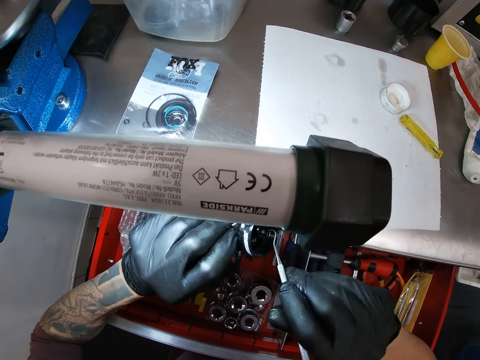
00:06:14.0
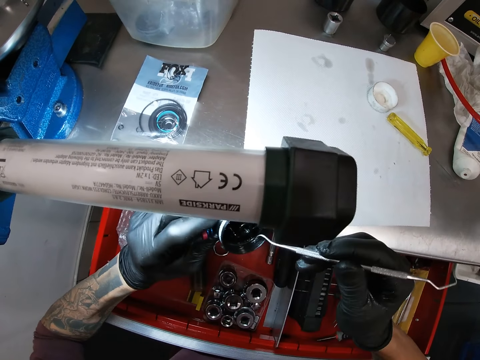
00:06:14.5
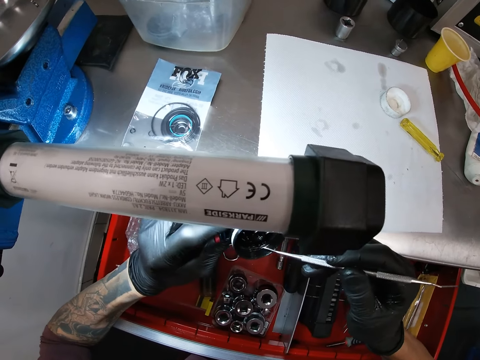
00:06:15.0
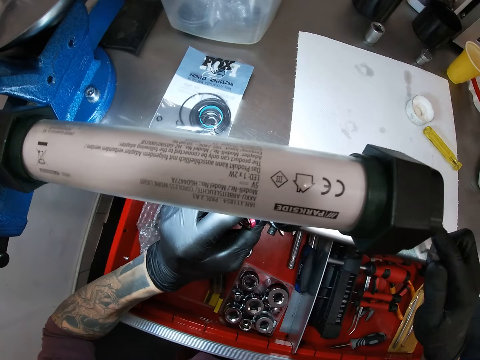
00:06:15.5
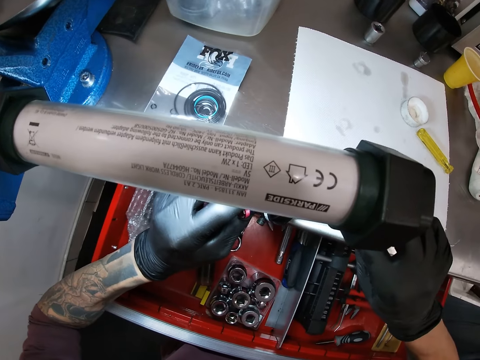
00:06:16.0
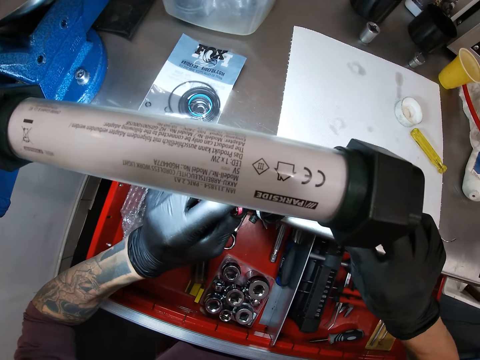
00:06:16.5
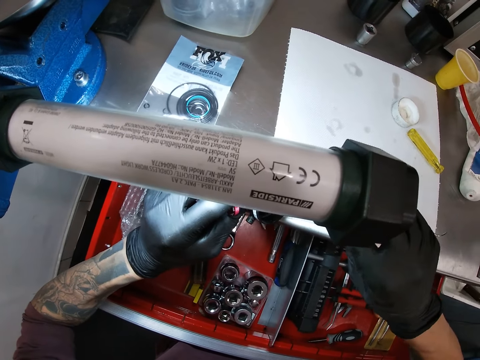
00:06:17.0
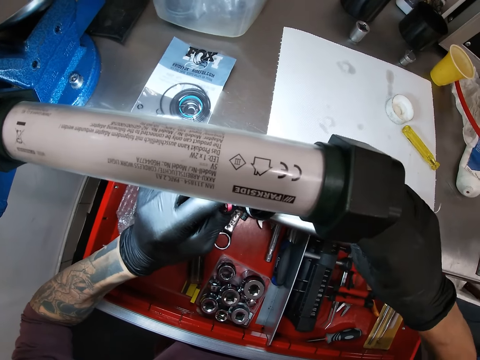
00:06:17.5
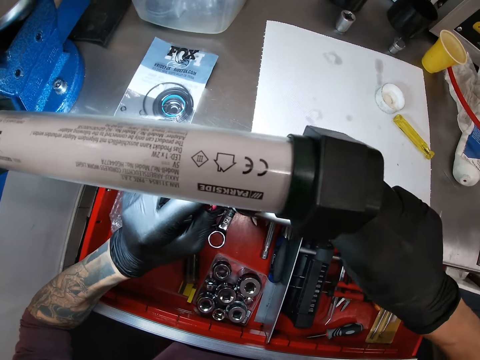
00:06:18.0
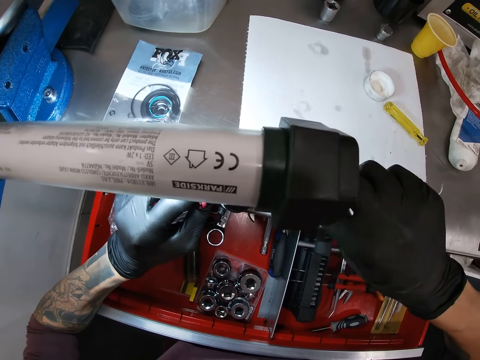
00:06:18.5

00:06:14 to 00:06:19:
The camera wearer removes the scriber from the headlight with his right hand.

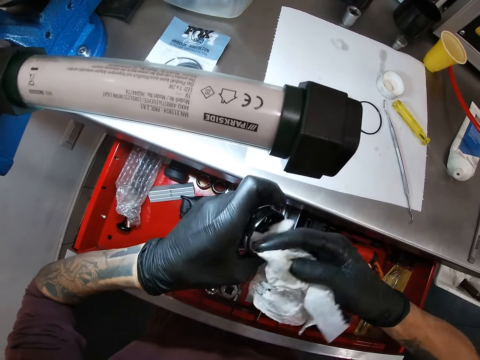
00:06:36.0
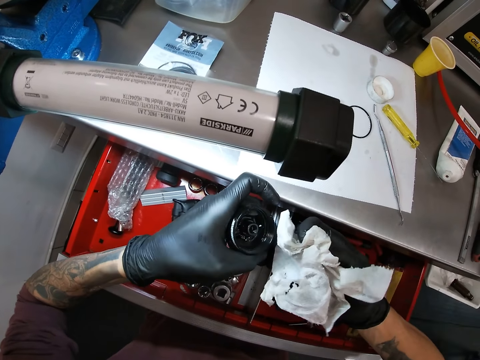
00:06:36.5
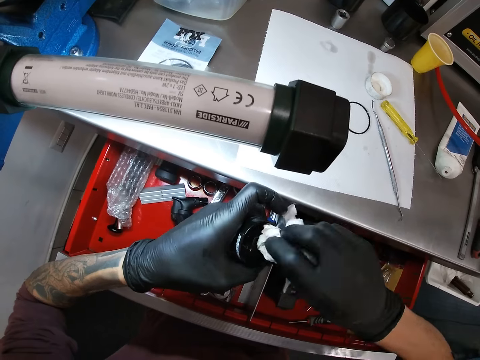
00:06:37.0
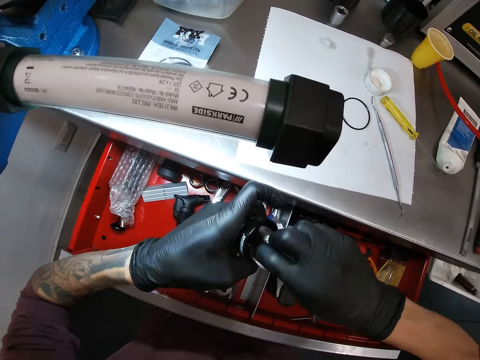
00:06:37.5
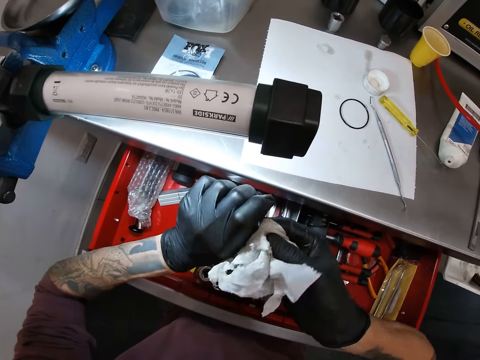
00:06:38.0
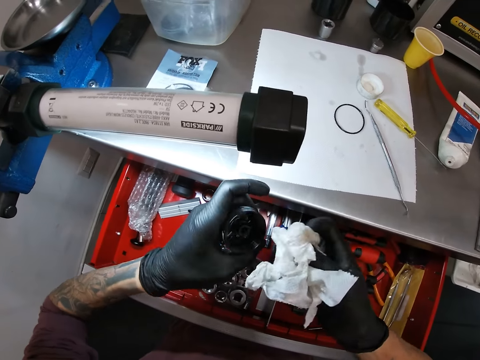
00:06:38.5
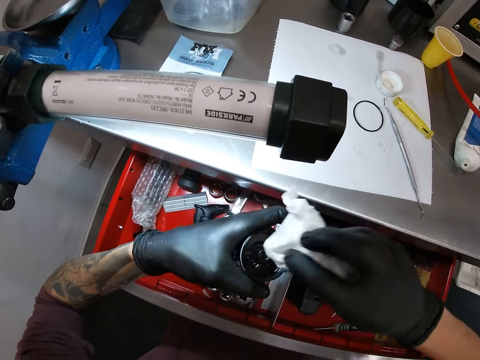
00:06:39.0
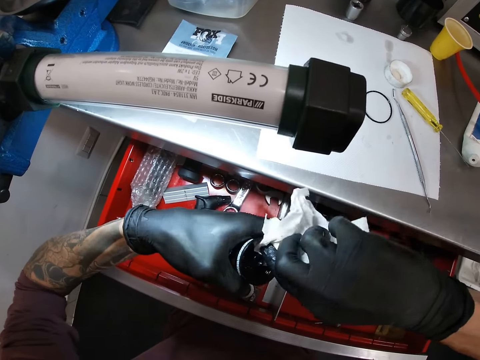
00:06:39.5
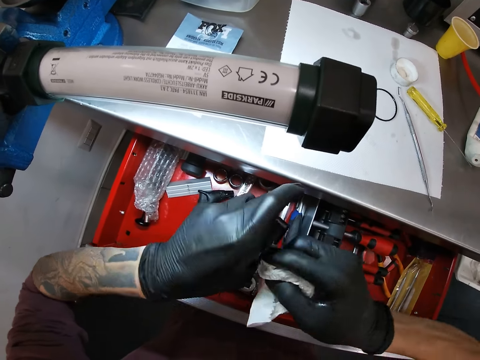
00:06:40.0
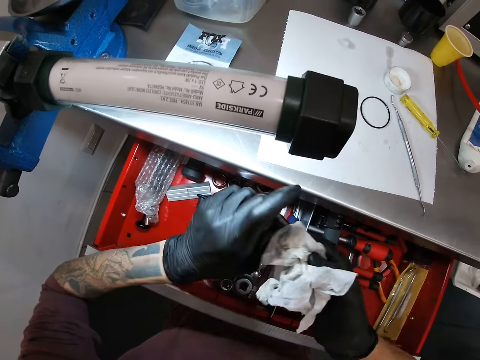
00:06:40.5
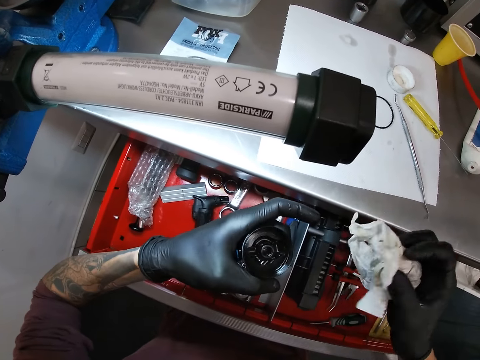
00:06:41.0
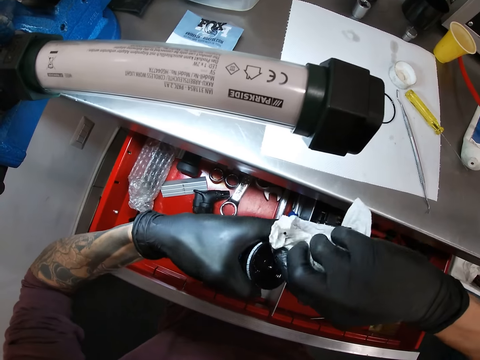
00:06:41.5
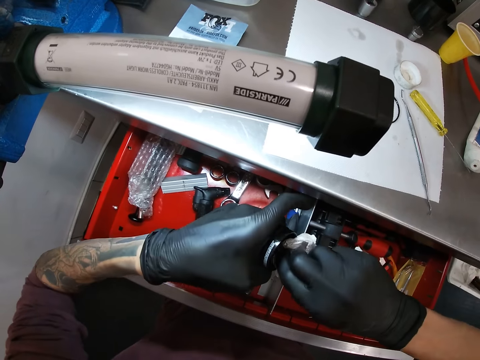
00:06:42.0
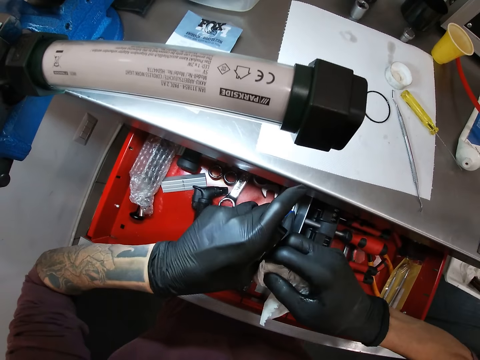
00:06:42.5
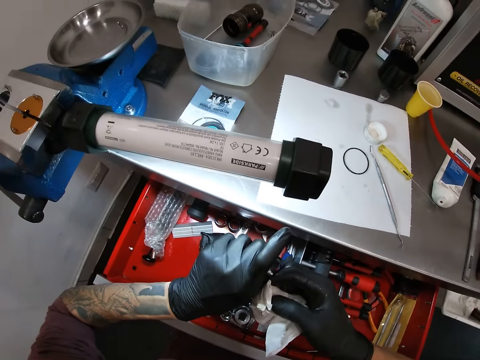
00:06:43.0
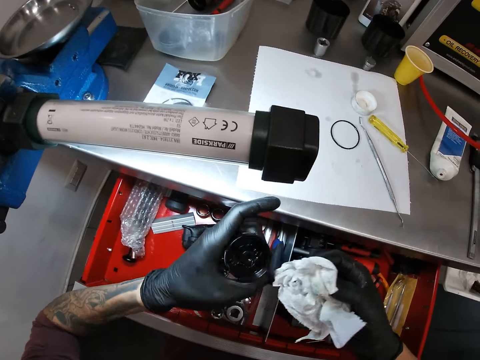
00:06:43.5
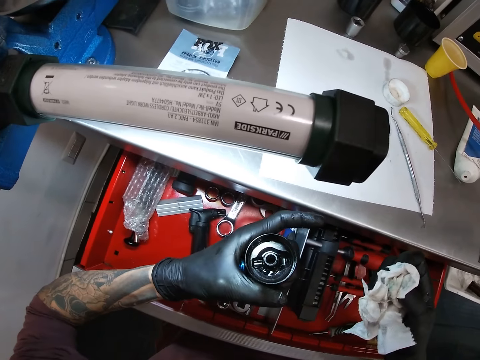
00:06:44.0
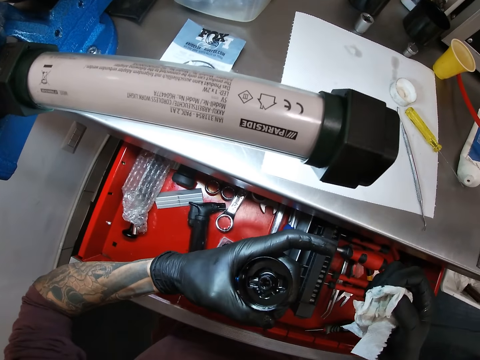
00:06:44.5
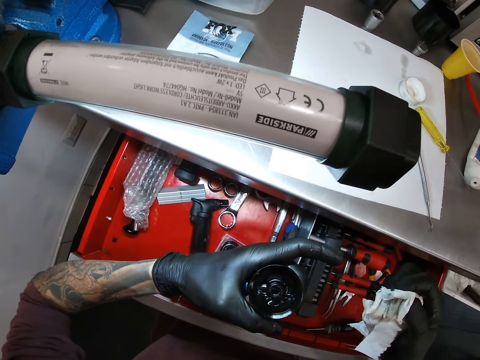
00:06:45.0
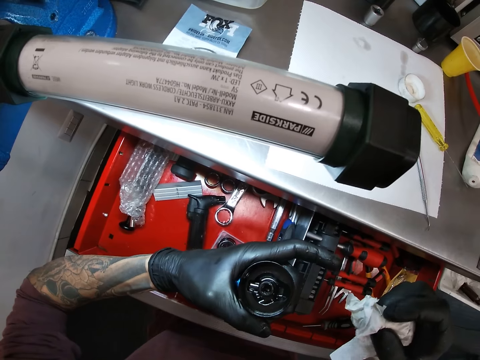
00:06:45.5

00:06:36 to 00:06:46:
The camera wearer removes the tissue paper from the headlight with his right hand. He cleans the inside of the headlight with the tissue paper in his right hand. He removes the tissue paper from the headlight with his right hand. He cleans the inside of the headlight with the tissue paper in his right hand. He removes the tissue paper from the headlight with his right hand. He cleans the inside of the headlight with the tissue paper in his right hand. He removes the tissue paper from the headlight with his right hand. He examines the part of the motorcycle.

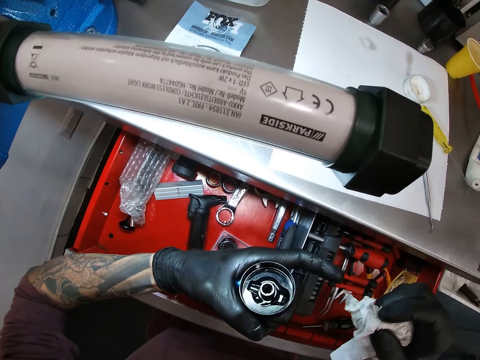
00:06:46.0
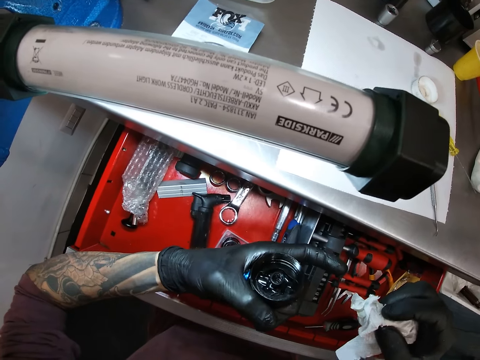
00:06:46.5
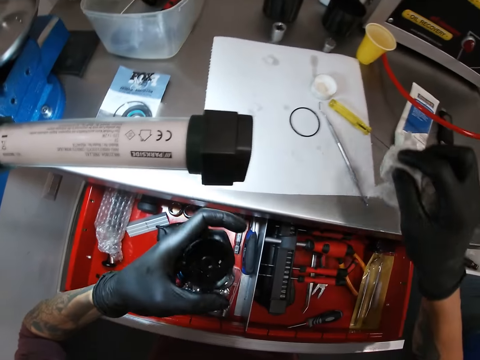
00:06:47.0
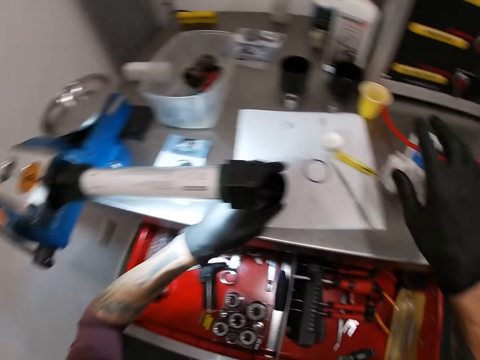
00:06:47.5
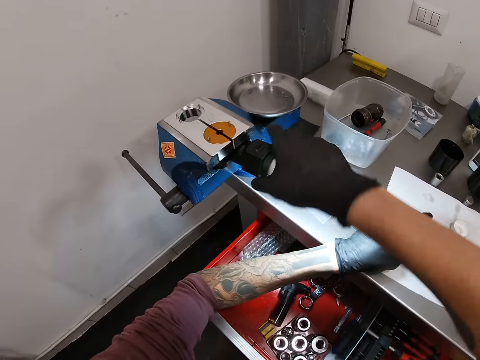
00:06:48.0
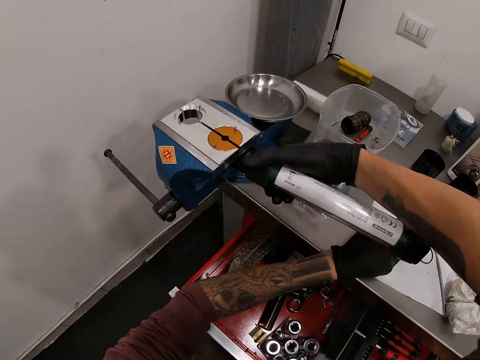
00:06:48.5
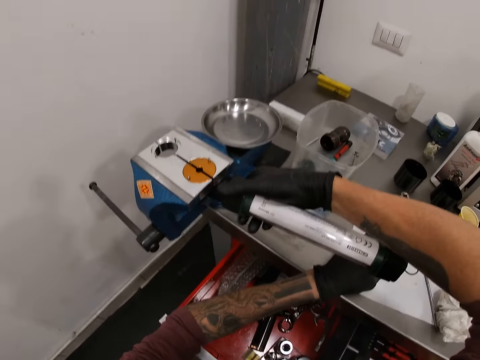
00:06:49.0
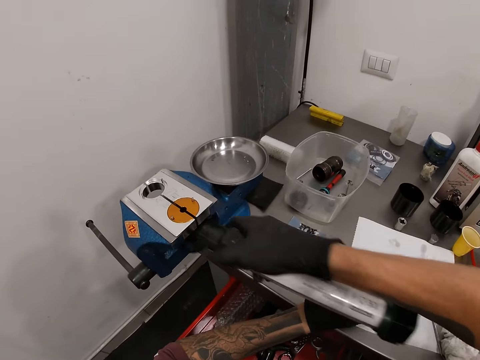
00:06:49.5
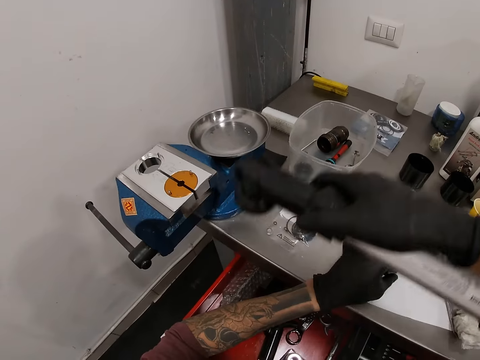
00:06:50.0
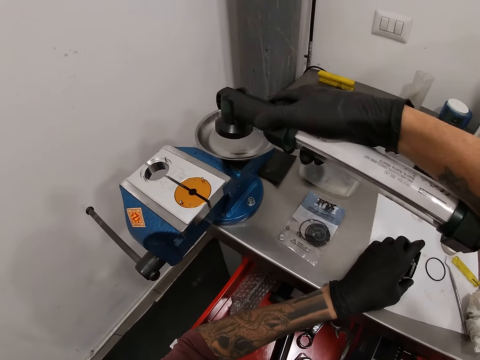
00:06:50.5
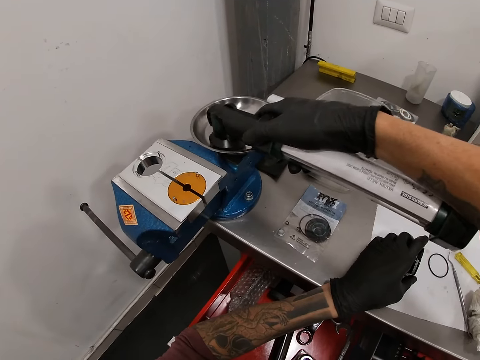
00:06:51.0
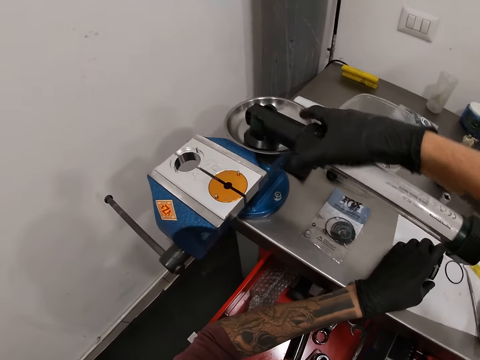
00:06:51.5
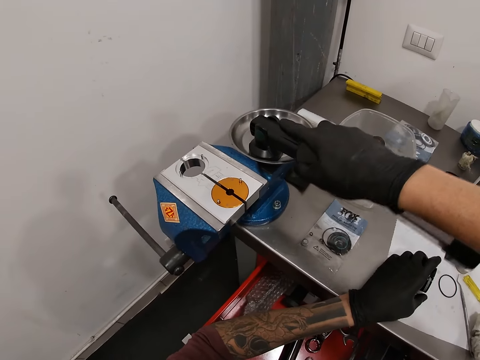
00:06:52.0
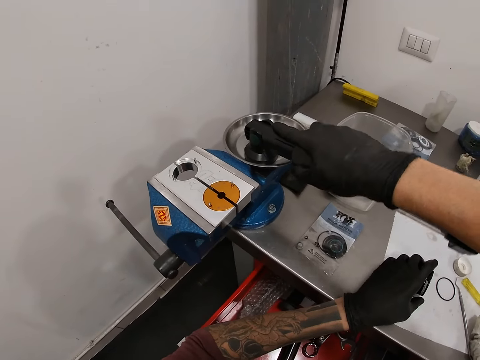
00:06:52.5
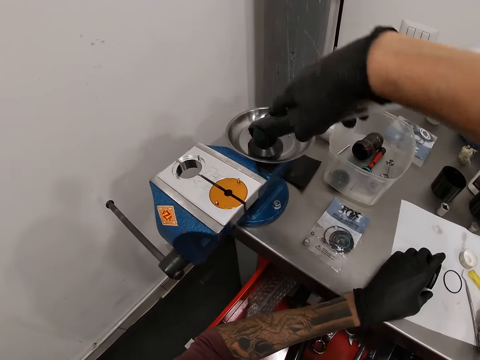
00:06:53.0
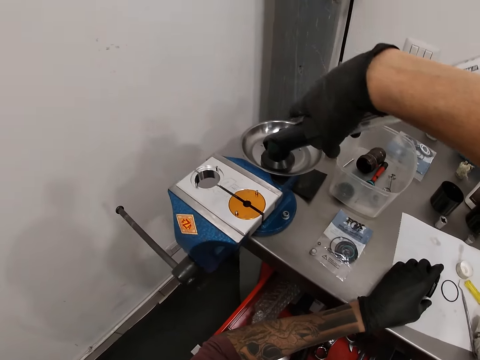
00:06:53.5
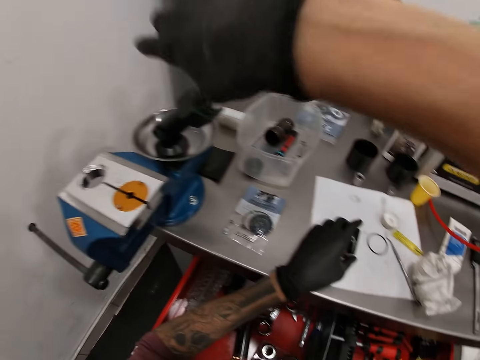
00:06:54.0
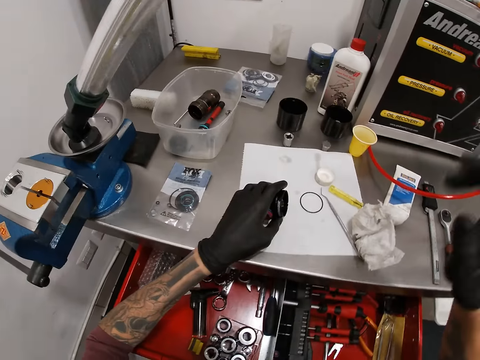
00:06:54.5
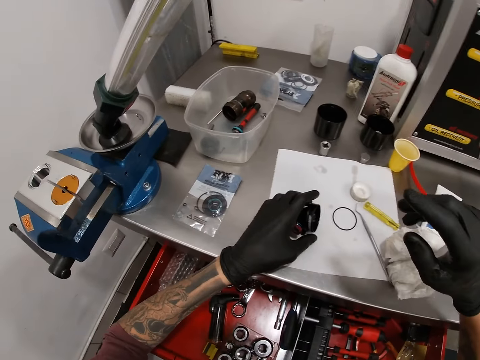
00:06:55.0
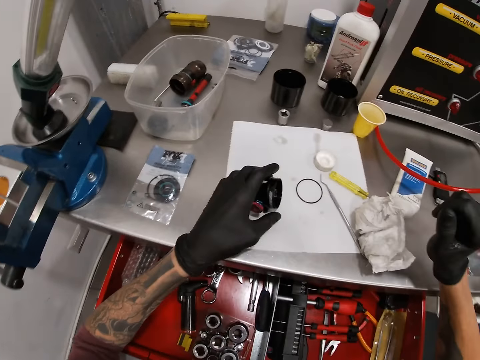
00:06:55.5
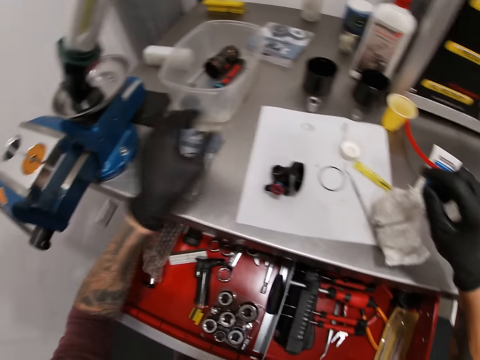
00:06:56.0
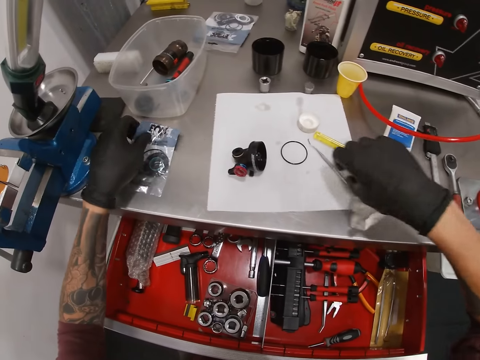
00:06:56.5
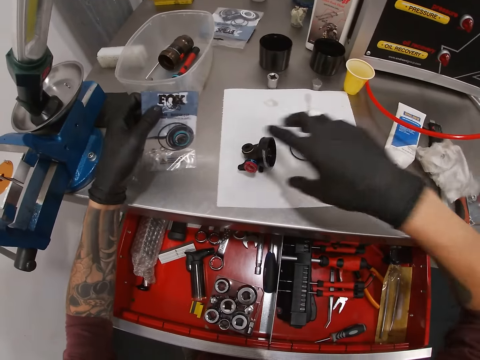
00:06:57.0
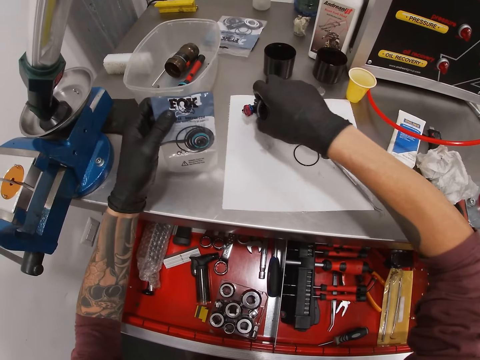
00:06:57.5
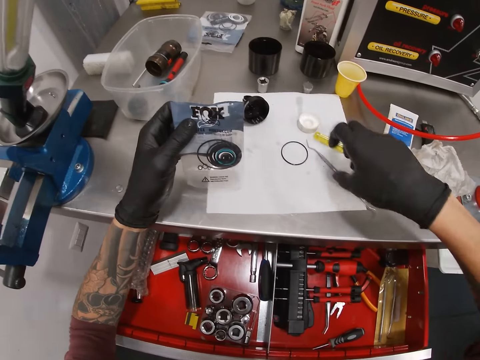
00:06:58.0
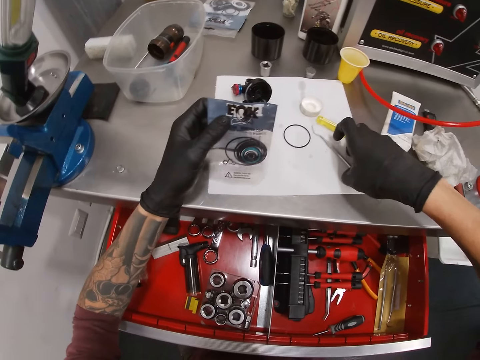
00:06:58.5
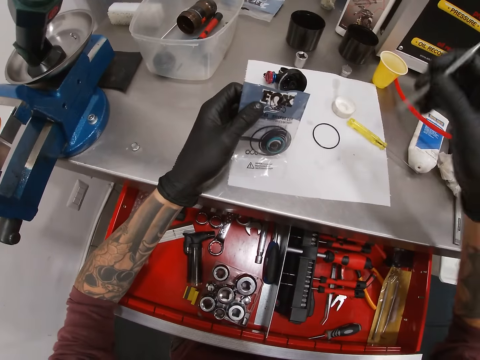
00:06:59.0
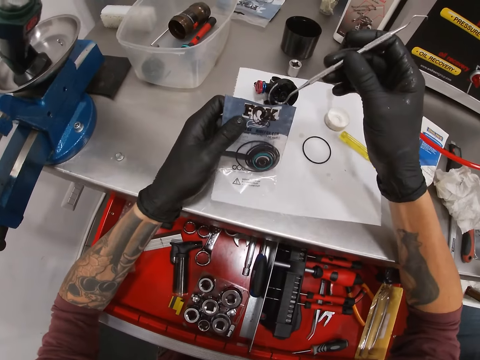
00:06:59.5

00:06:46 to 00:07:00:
The camera wearer drops the tissue paper on the table with his right hand. He switches off the lamp with his right hand. He removes the lamp from the clamp with his right hand. He places the lamp on a pan on the clamp with his right hand. He adjusts the lamp on the pan with his right hand. He places the headlight on the table with his left hand. He removes his right hand from the lamp on the pan. He removes his left hand from the headlight on the table. He picks up the tissue paper on the table with his left hand. He picks up a pack or package on the table with his left hand. He drops the tissue paper on the table with his right hand. He picks up the headlight on the table with his right hand. He drops the headlight on the table with his right hand. He picks up the scriber or removal hook on the table with his right hand.
